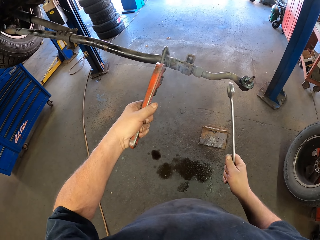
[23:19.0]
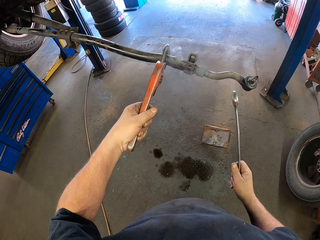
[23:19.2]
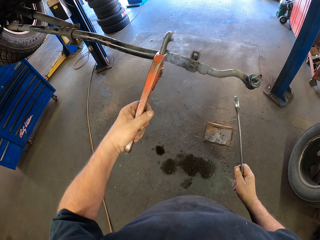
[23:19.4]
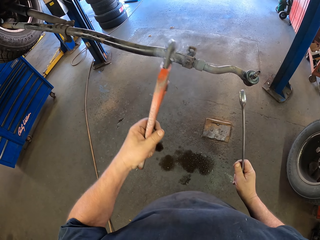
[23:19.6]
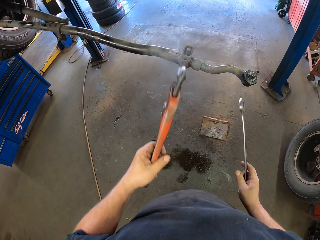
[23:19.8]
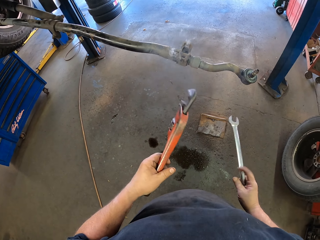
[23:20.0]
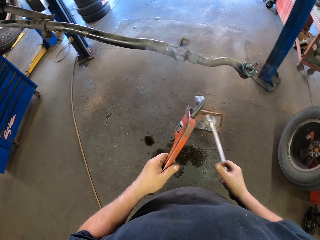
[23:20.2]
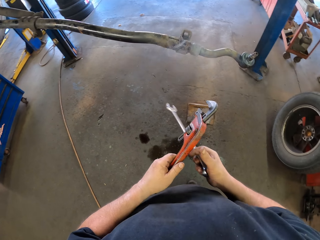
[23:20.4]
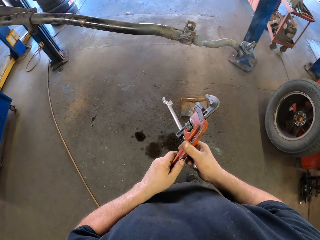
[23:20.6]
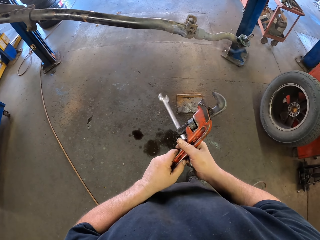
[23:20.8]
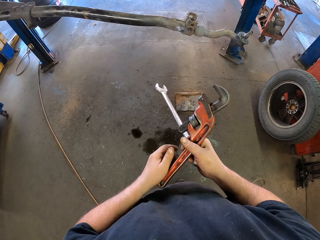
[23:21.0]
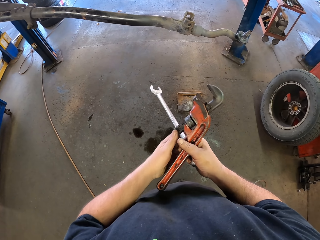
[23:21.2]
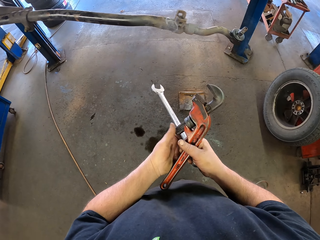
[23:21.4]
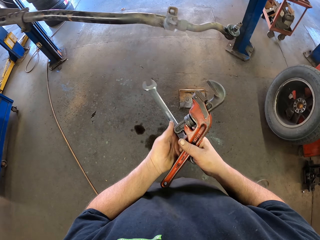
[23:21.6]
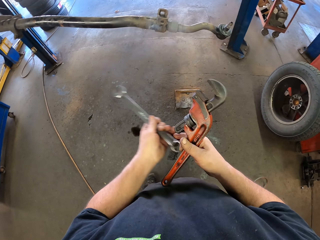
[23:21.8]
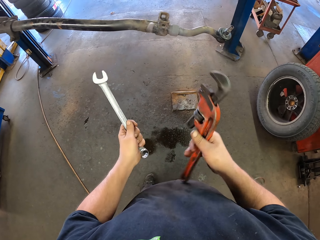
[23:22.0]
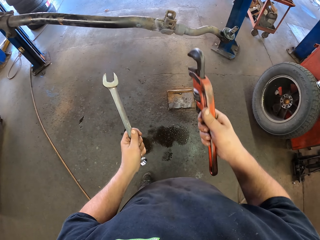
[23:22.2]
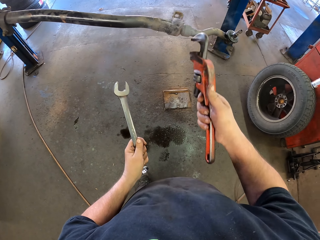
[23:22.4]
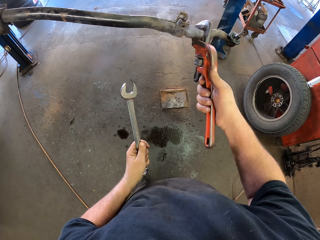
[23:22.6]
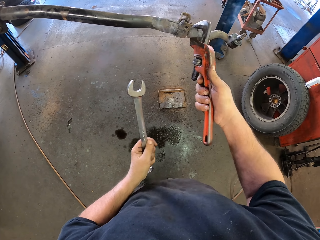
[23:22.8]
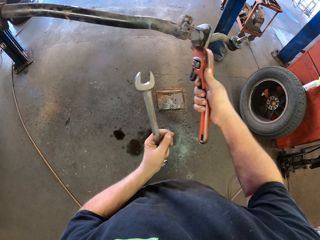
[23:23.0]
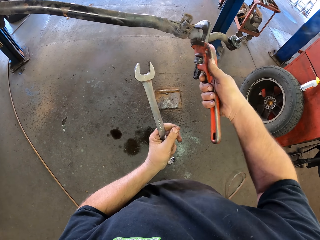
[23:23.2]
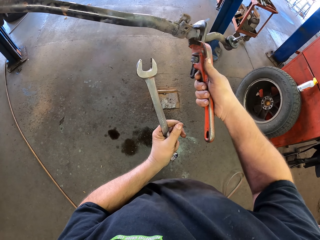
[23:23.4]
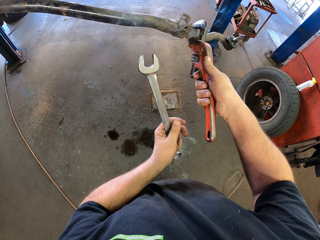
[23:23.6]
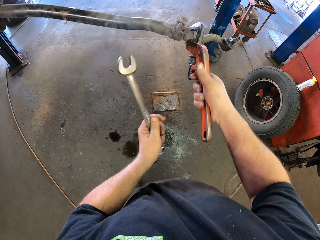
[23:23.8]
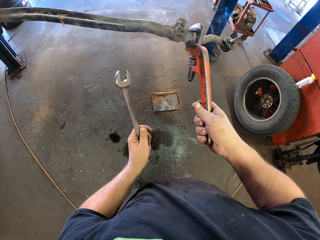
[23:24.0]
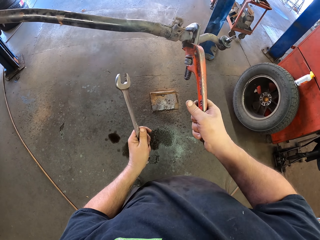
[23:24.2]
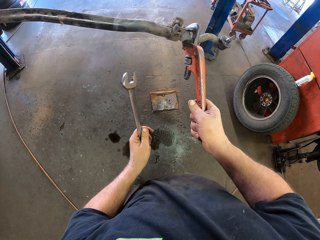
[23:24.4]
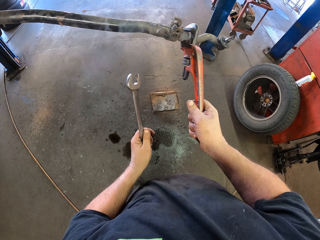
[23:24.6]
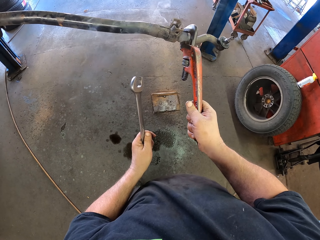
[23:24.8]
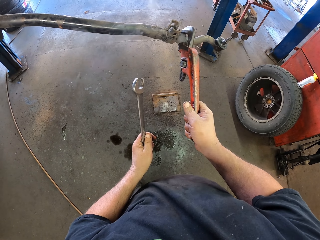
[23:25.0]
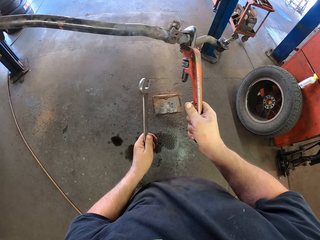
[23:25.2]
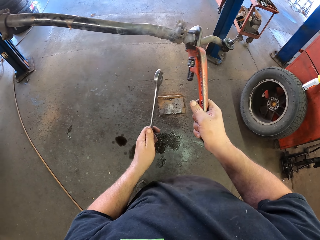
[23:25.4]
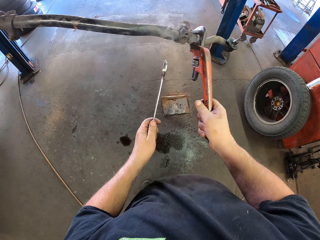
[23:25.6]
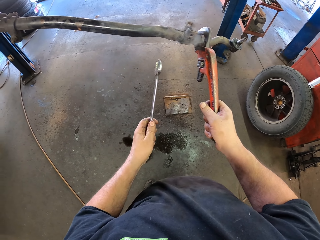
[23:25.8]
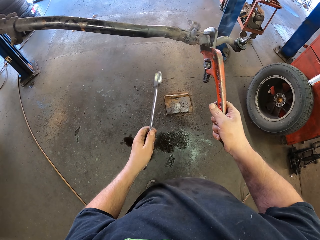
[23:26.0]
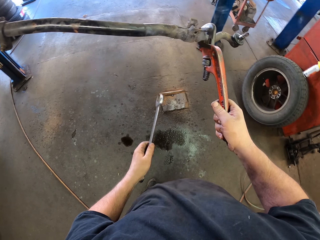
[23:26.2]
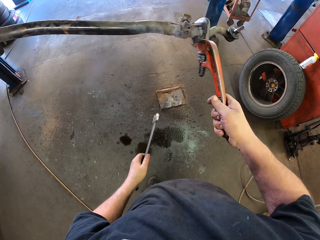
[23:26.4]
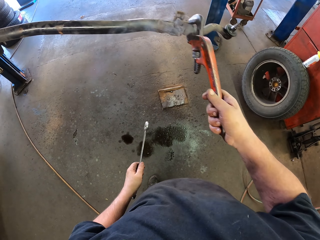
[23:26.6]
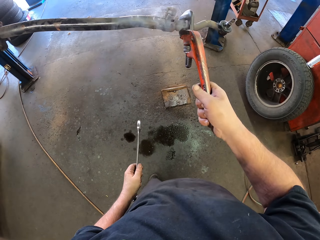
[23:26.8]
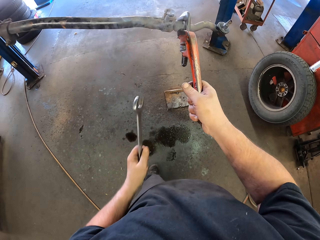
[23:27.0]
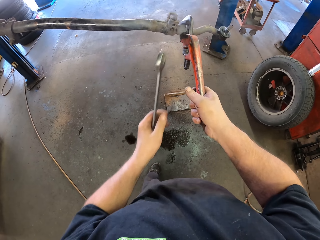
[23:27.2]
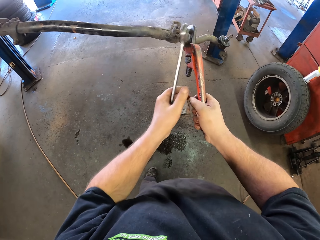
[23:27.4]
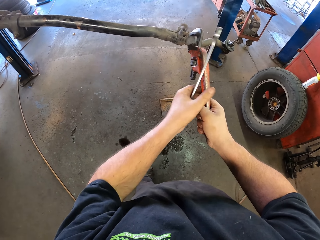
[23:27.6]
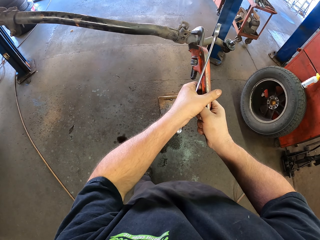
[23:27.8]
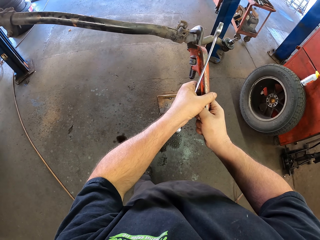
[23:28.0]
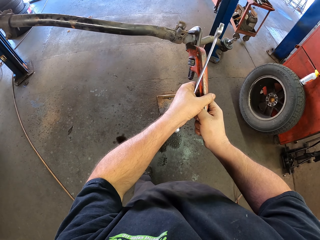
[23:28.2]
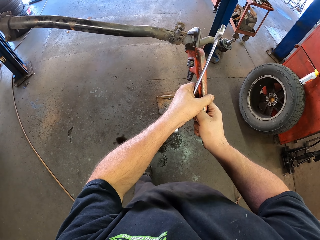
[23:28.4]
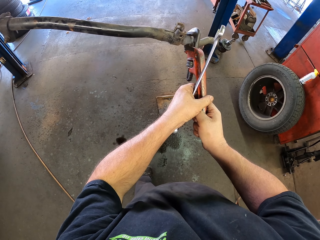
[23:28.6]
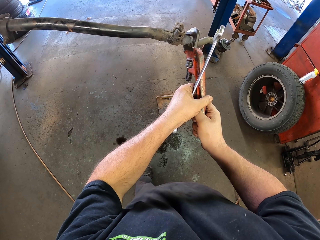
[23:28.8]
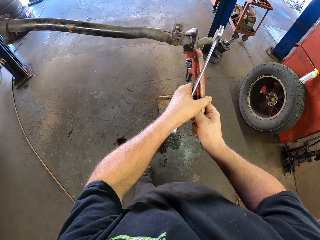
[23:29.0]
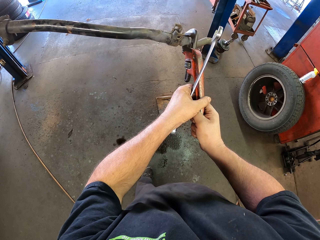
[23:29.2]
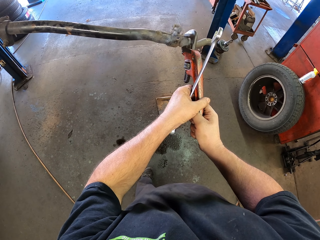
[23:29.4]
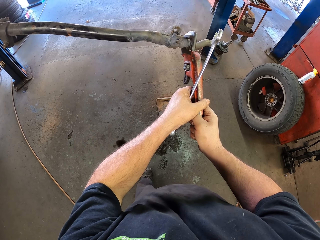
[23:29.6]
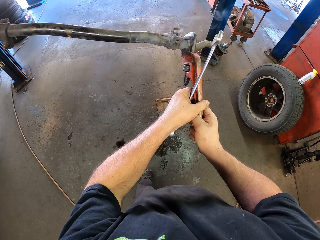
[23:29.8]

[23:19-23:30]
The camera wearer removes the spanner on the stabilizer bar or metal. They remove the pipe wrench on the stabilizer bar. They move the spanners on the hands. They put the pipe wrench on the metal. They hold the stabilizer bar with the pipe wrench. They adjust the metal with the pipe wrench. They unfasten the stabilizer bar with the pipe wrench. They hold the pipe wrench with both hands.

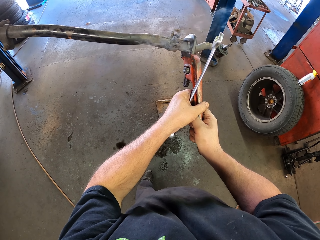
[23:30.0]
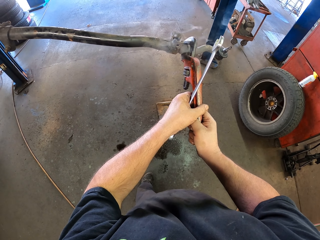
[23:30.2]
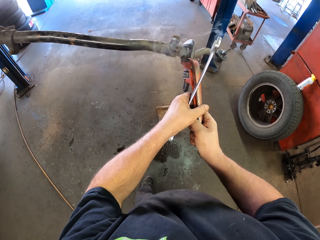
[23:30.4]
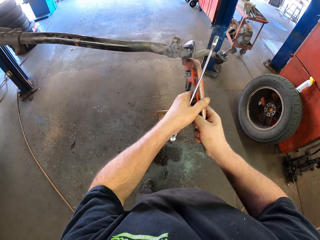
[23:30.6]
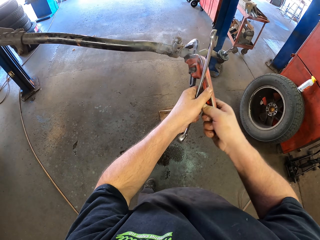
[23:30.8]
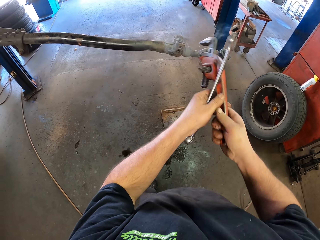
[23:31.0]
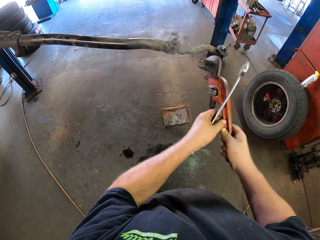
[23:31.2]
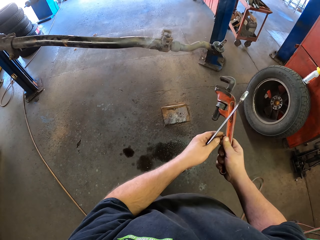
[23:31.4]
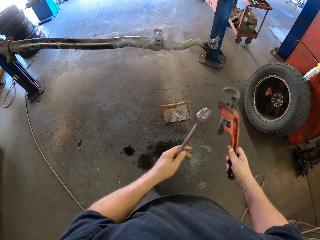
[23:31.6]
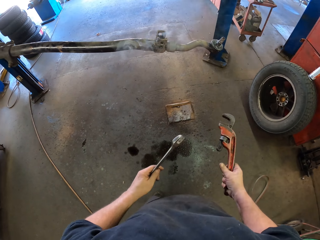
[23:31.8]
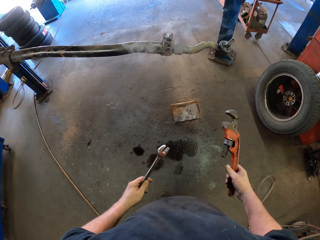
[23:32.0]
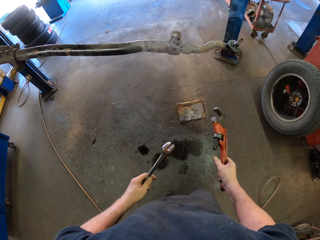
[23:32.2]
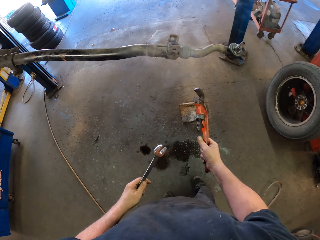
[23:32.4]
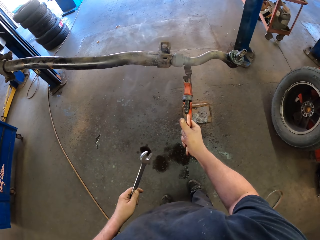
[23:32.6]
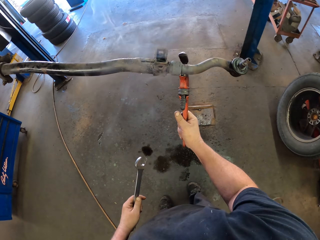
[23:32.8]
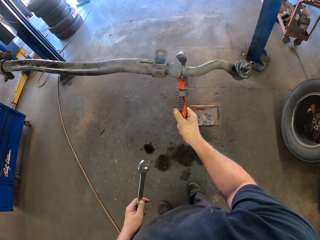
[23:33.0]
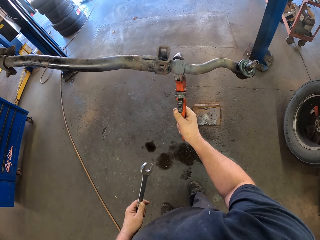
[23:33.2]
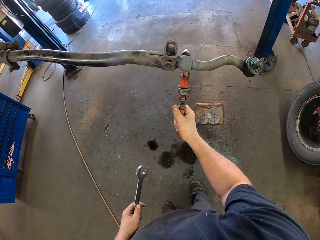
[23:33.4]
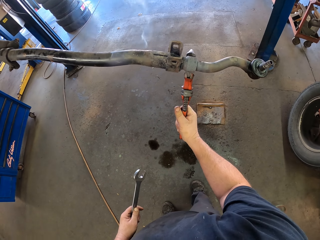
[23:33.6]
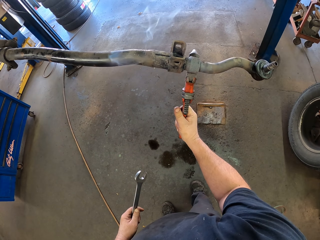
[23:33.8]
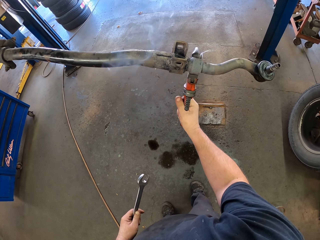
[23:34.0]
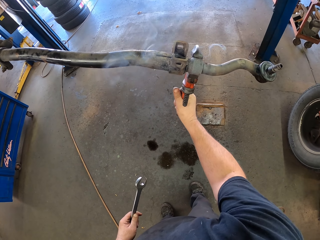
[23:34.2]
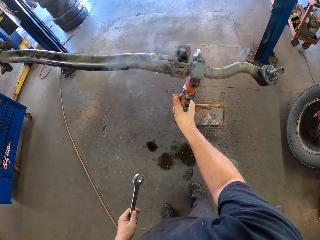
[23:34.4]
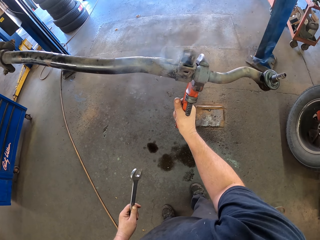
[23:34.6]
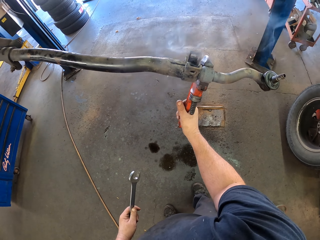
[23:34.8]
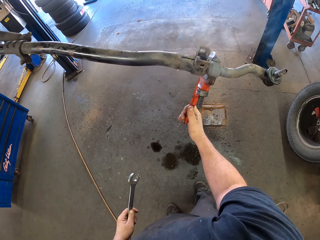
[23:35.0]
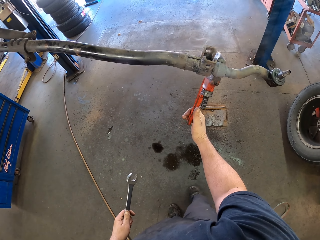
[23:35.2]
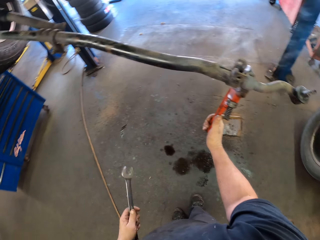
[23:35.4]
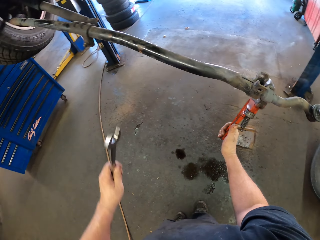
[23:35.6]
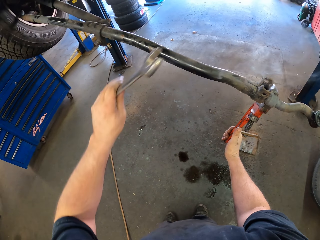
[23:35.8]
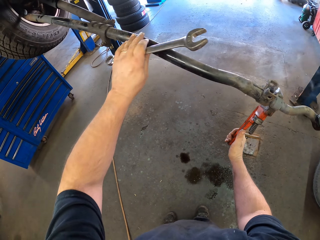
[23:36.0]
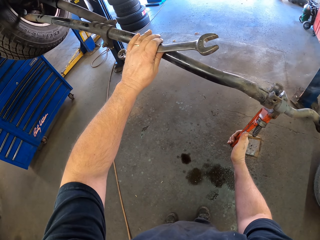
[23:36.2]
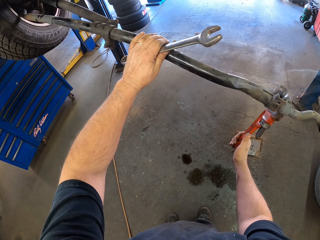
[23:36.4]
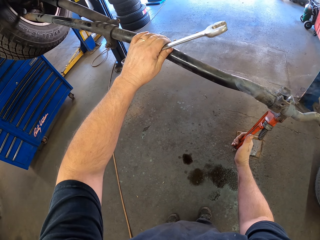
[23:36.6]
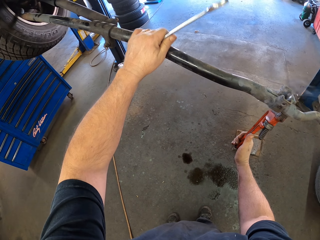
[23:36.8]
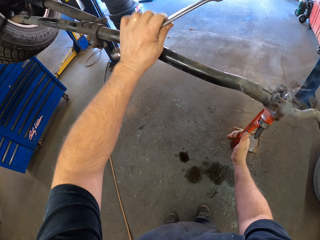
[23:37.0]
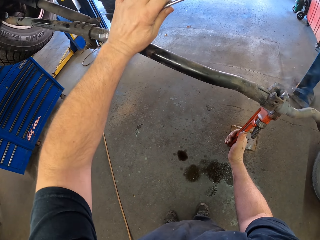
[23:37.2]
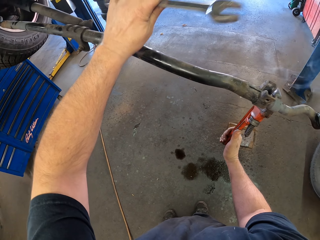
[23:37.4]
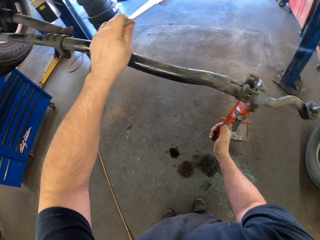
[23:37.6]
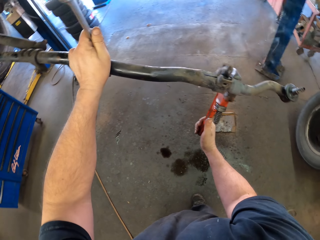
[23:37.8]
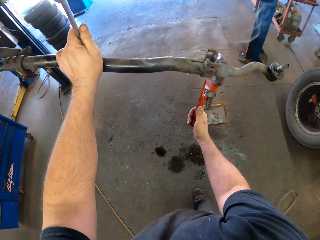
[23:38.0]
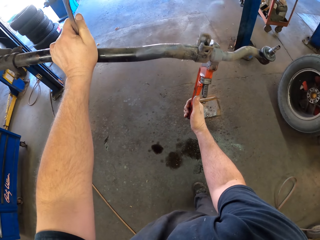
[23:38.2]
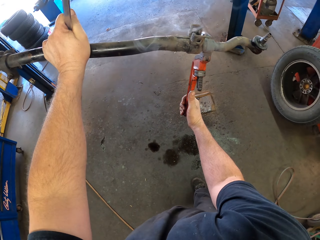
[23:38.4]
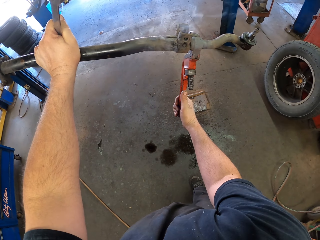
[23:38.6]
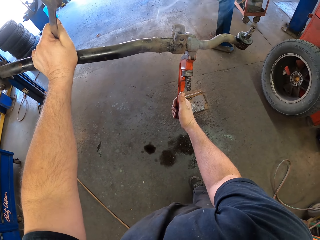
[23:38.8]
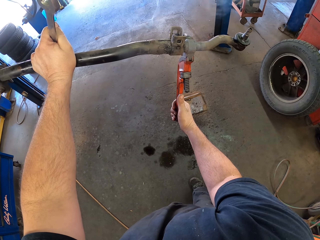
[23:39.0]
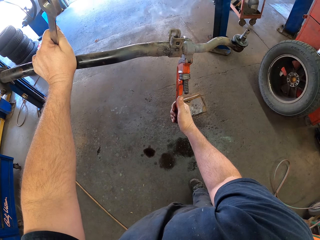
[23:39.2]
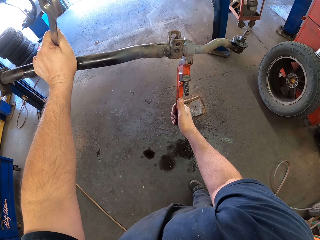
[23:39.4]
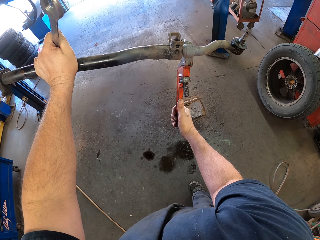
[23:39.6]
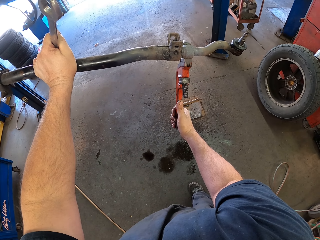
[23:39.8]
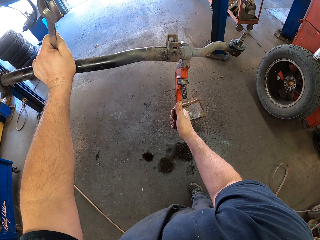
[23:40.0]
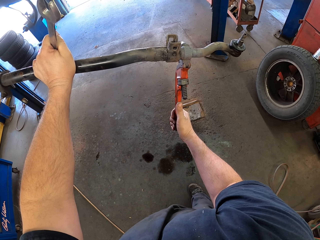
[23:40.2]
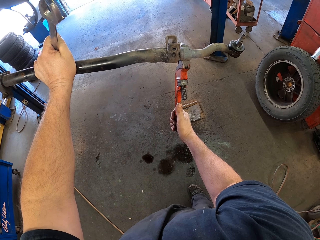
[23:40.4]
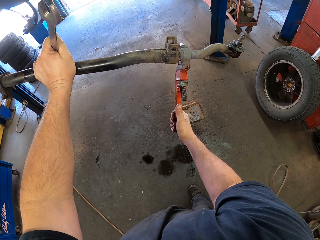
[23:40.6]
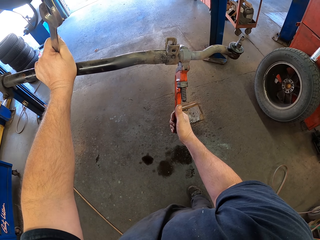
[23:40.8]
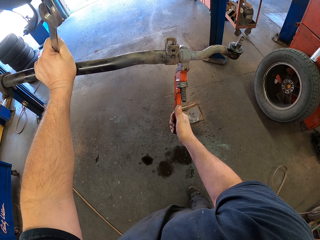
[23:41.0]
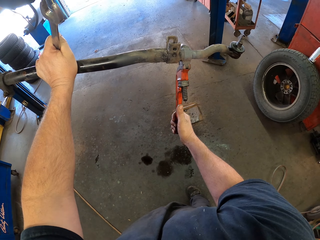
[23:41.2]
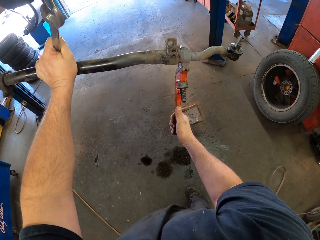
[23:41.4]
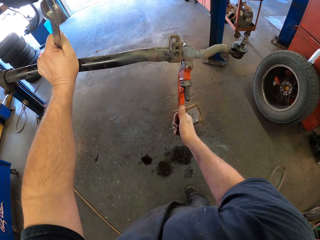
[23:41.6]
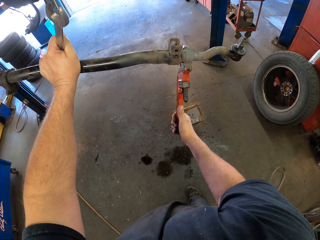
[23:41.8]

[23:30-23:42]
The camera wearer unfastens the stabilizer bar or metal with a pipe wrench. They remove the pipe wrench on the stabilizer bar. They put the pipe wrench on the metal. They adjust the metal with the pipe wrench. They hold the metal with the left hand. They unfasten the stabilizer bar with the pipe wrench.
